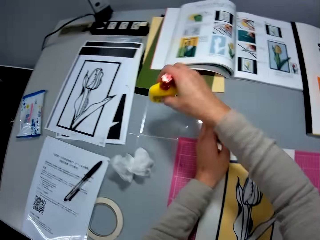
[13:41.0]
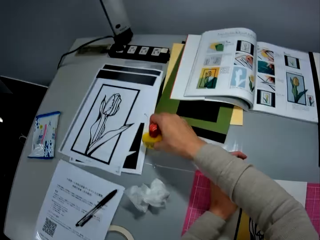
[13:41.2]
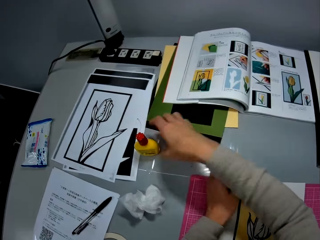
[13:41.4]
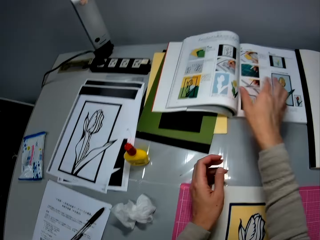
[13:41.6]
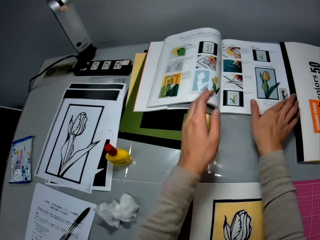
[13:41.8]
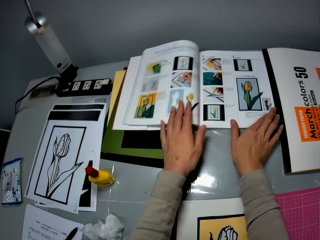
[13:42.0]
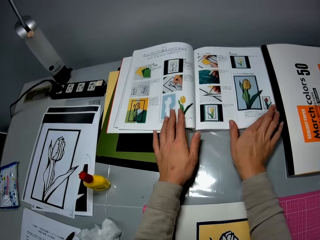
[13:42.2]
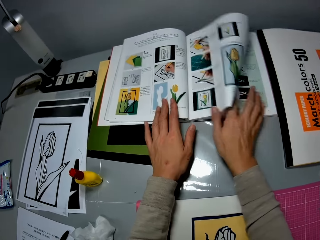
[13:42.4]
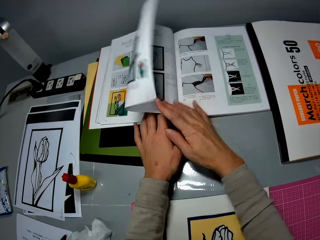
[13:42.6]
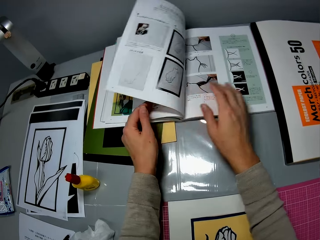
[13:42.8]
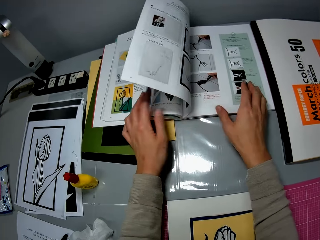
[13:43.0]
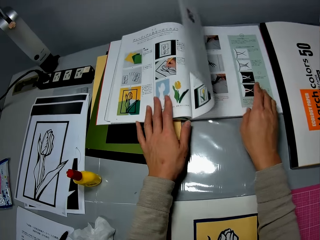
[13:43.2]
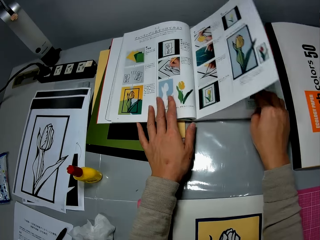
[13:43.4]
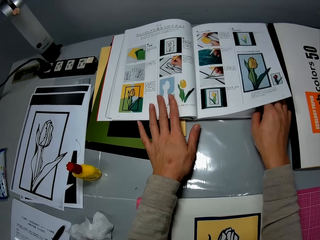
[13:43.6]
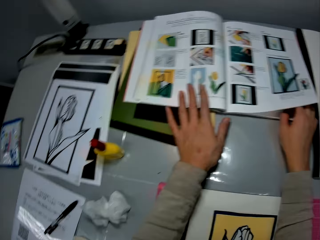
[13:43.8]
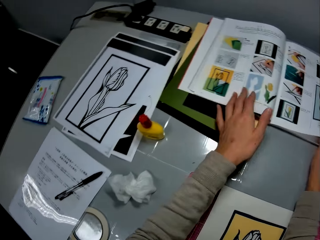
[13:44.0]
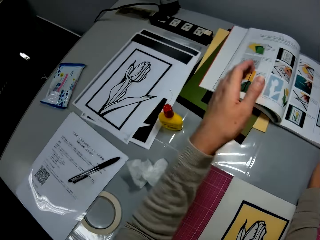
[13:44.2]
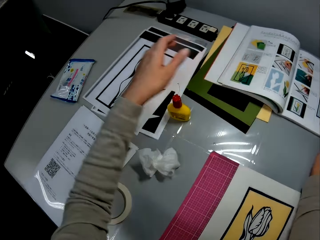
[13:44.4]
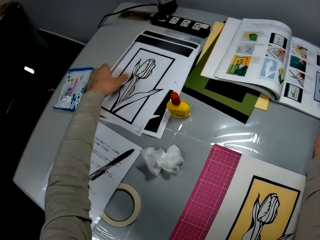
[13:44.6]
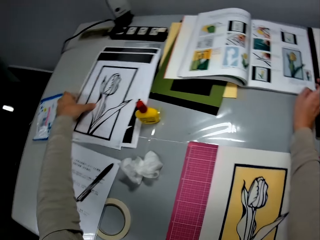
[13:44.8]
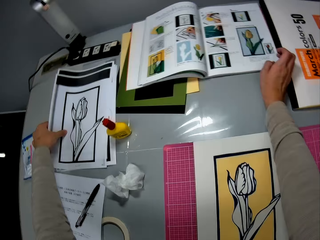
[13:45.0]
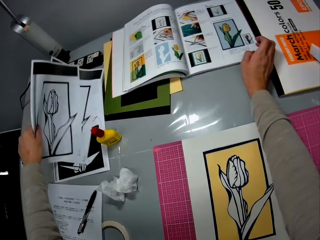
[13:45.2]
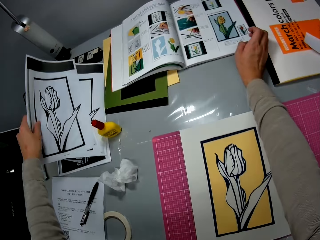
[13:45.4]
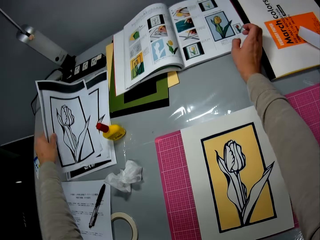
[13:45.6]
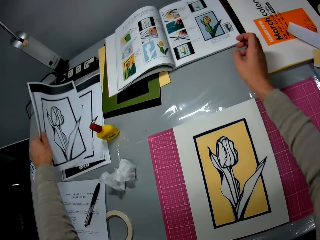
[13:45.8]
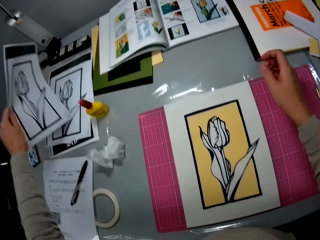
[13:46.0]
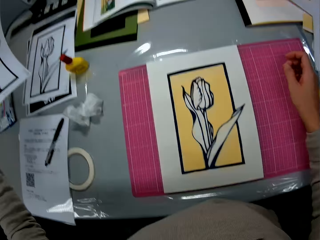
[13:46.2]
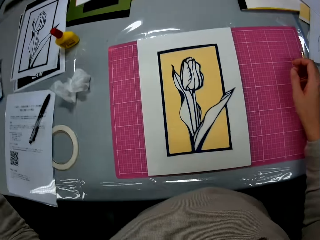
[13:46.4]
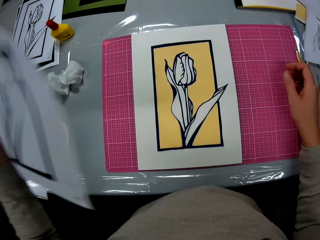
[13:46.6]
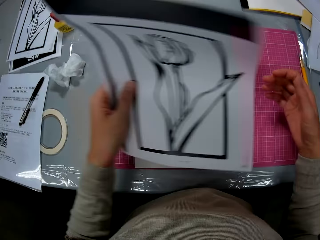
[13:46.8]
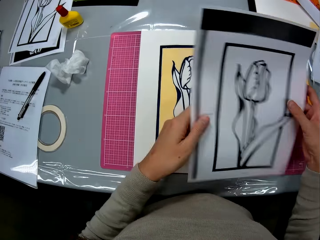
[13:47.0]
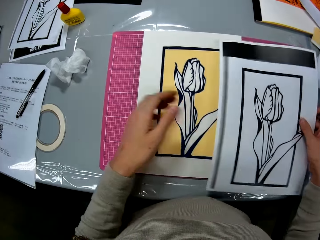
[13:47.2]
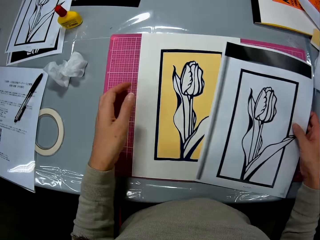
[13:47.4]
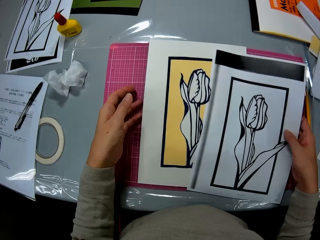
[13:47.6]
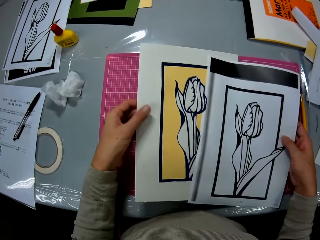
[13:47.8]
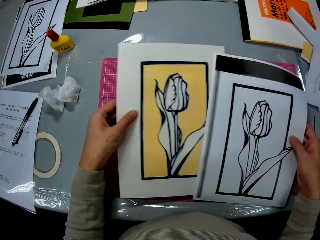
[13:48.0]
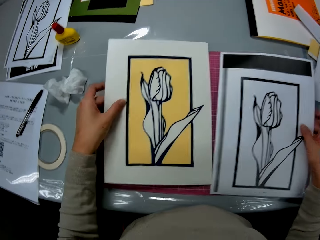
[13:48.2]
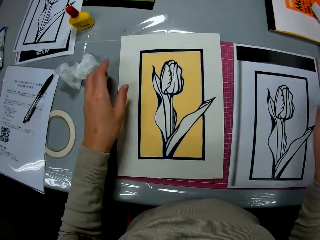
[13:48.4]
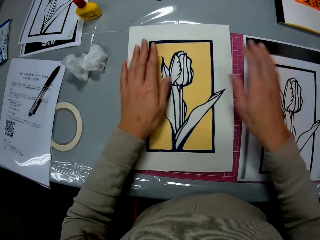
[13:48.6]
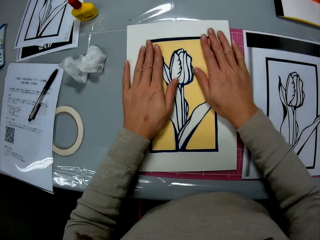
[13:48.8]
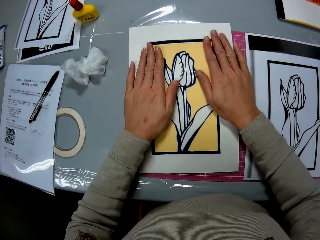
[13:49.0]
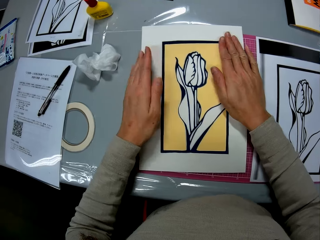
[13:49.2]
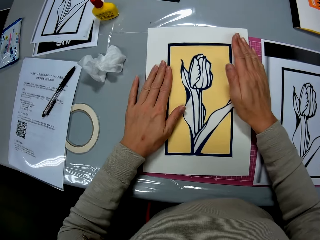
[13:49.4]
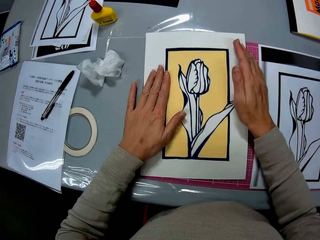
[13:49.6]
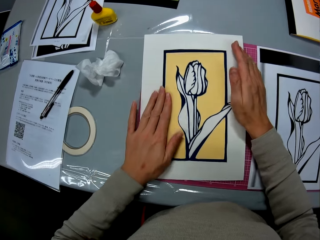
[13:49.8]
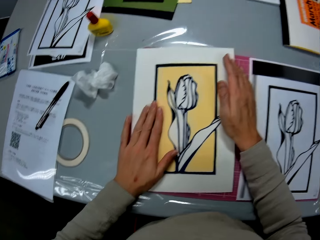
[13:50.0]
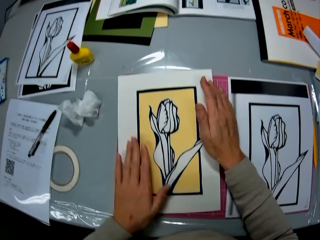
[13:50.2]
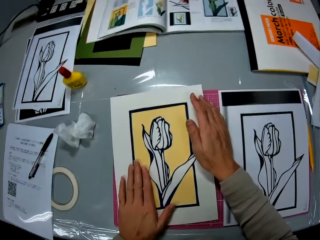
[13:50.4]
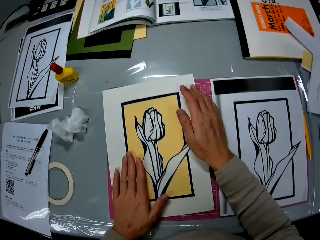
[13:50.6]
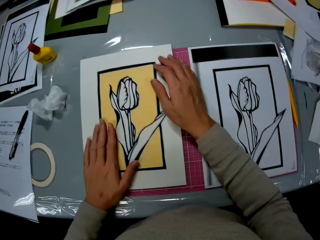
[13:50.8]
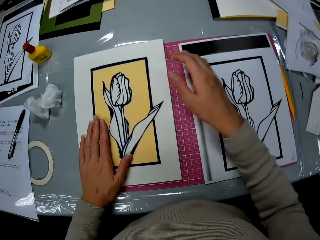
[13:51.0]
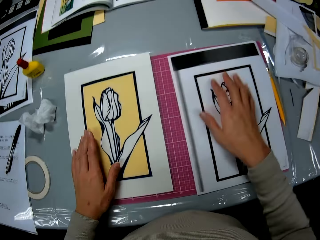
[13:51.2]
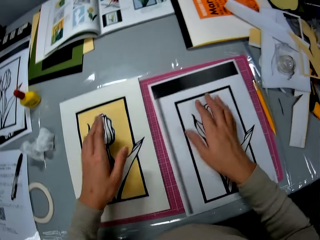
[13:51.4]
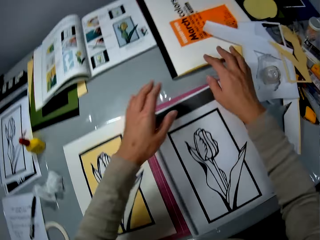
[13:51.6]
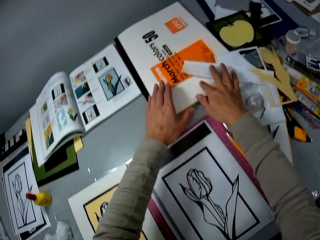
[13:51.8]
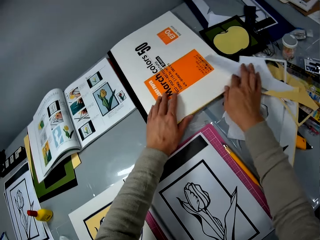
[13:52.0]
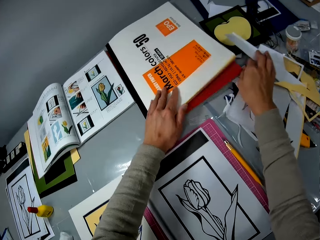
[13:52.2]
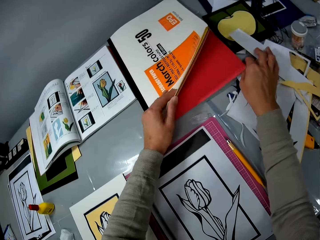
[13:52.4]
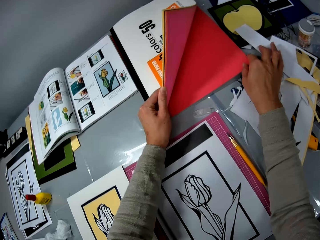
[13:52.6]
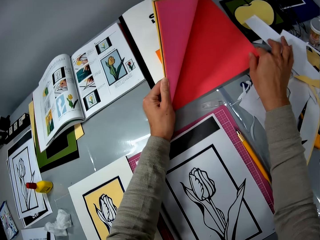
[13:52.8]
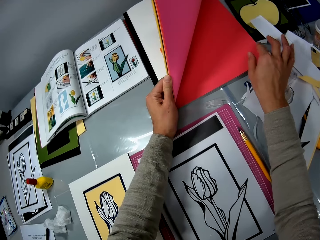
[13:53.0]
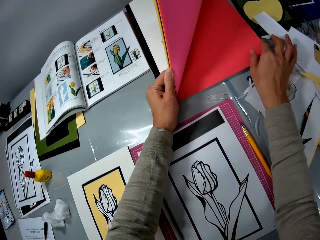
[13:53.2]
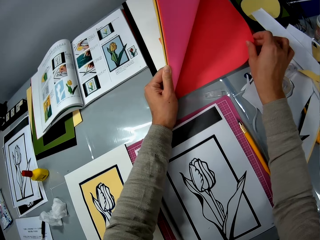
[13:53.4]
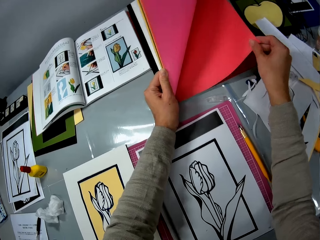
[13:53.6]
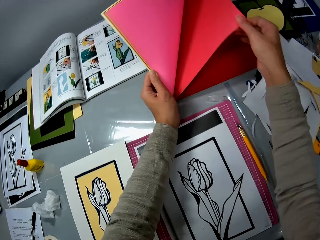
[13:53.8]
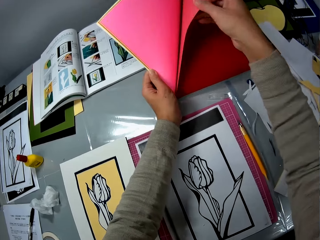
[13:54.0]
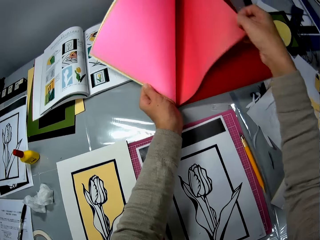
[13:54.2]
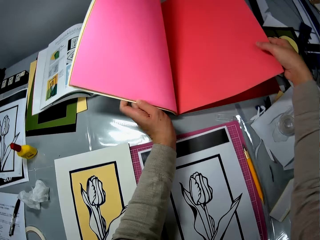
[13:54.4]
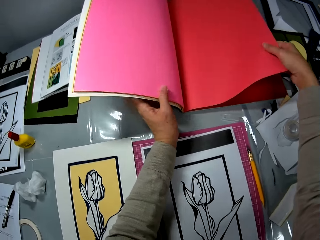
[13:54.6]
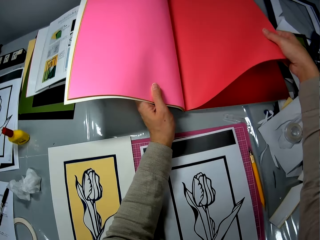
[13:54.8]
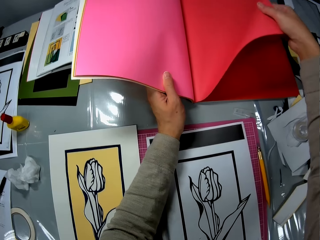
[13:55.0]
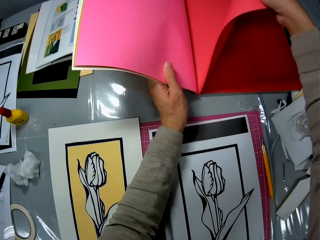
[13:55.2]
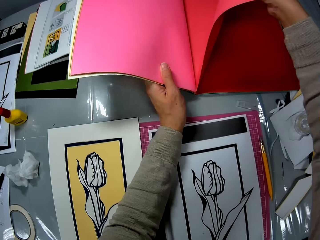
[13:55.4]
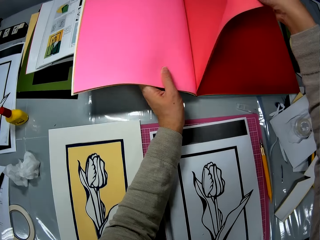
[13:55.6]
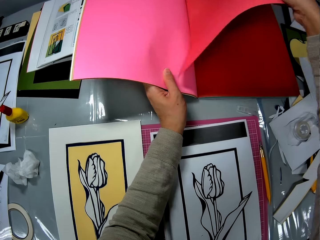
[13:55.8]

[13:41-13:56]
The camera wearer flips the pages of the textbook on the table. She picks a printed paper on the left side of the table with her left hand. She picks up a flower printed cardboard sheet on the table with her left hand. She passes the flower printed cardboard sheet to her right hand. She puts the flower printed cardboard sheet in her right hand on the cutting mat. She adjusts the papercraft on the cutting mat with her left hand. She opens a paper color book on the table with her left hand. She tears out a colored sheet of paper from the paper color book with her right hand.

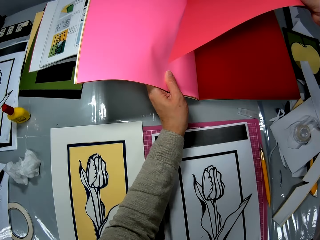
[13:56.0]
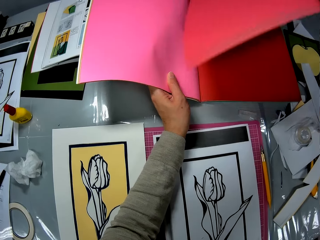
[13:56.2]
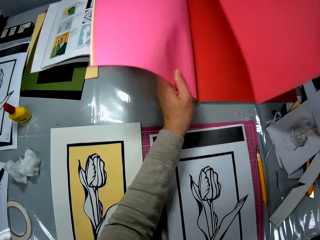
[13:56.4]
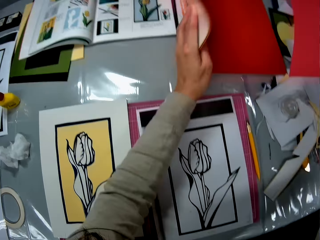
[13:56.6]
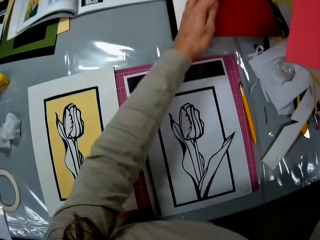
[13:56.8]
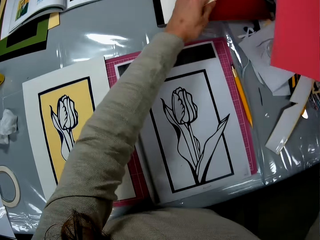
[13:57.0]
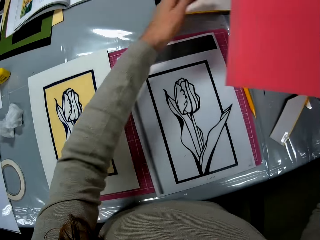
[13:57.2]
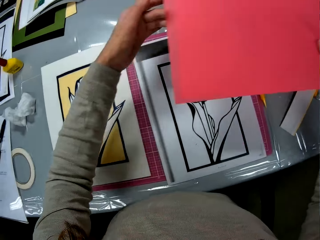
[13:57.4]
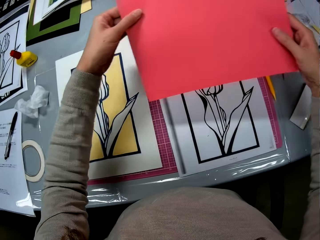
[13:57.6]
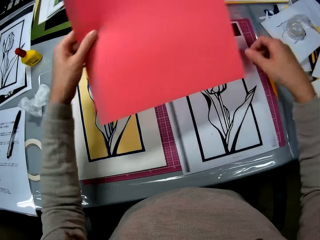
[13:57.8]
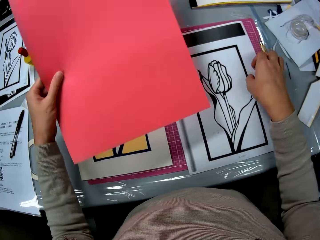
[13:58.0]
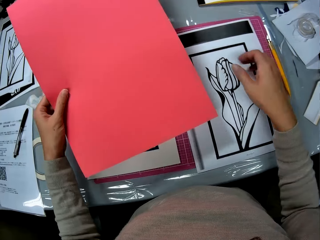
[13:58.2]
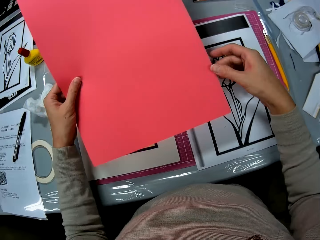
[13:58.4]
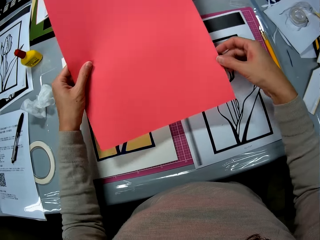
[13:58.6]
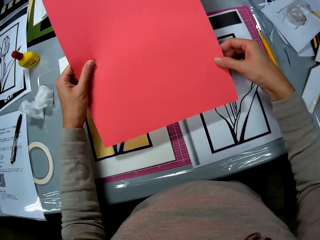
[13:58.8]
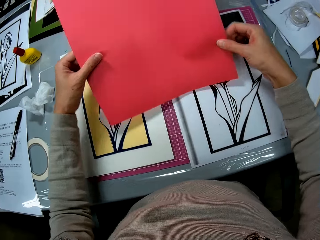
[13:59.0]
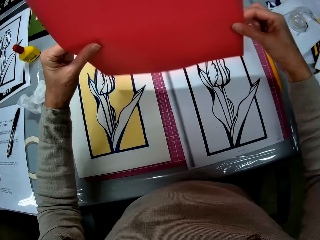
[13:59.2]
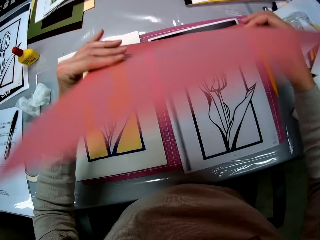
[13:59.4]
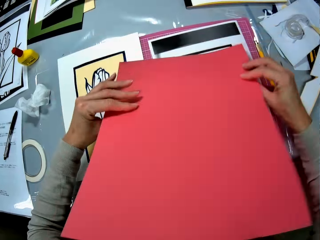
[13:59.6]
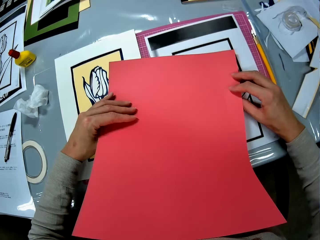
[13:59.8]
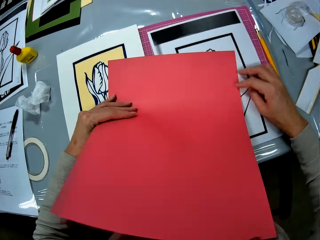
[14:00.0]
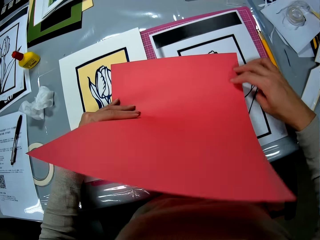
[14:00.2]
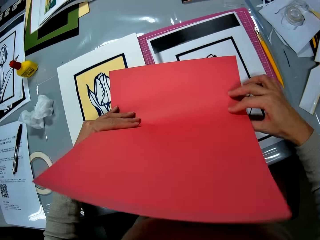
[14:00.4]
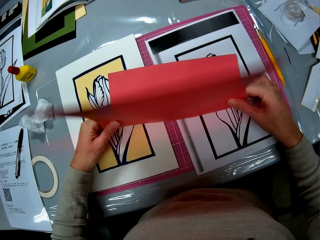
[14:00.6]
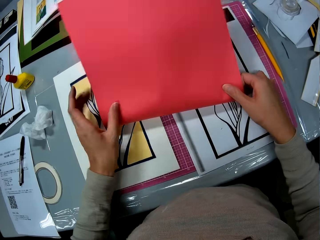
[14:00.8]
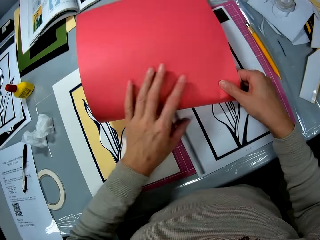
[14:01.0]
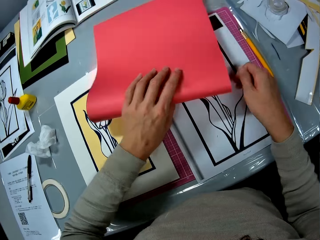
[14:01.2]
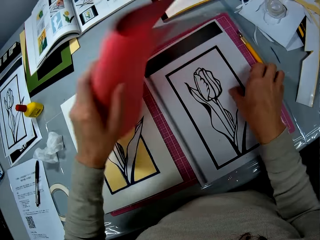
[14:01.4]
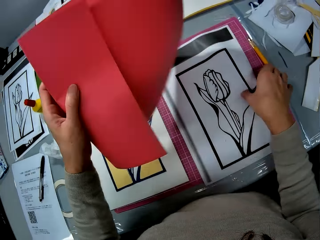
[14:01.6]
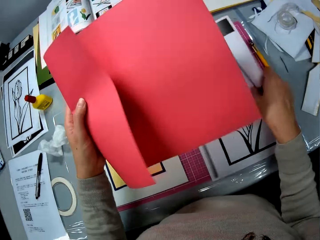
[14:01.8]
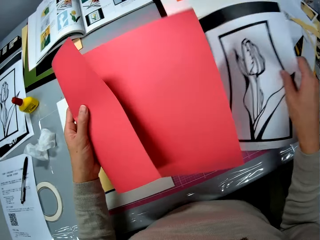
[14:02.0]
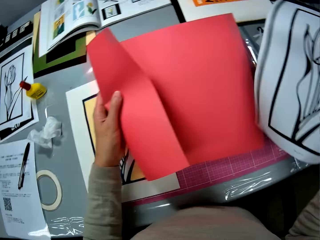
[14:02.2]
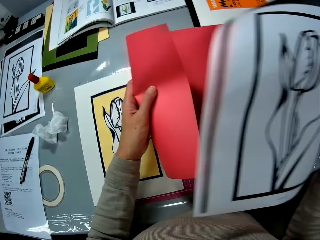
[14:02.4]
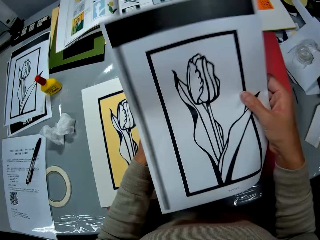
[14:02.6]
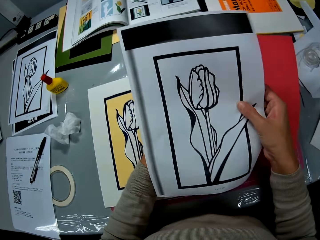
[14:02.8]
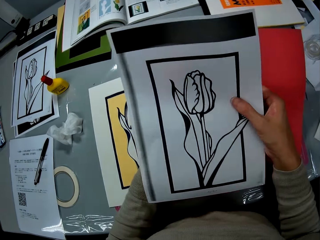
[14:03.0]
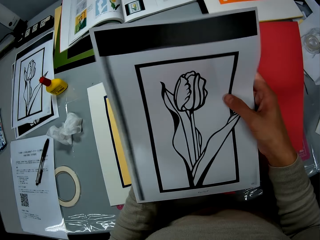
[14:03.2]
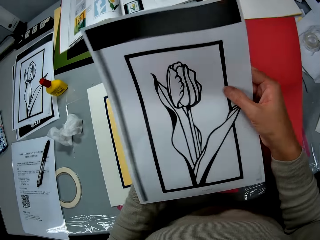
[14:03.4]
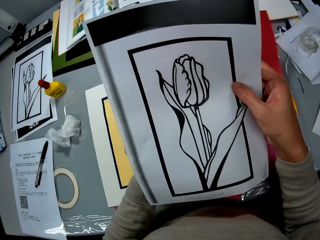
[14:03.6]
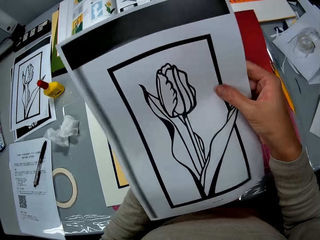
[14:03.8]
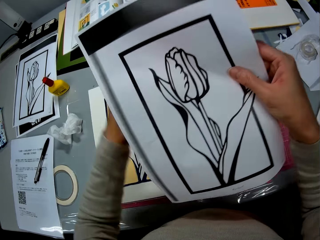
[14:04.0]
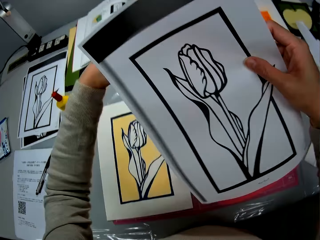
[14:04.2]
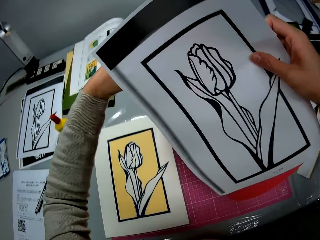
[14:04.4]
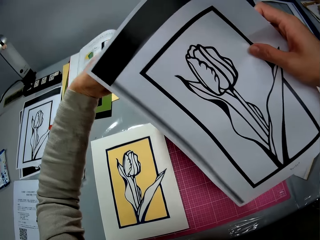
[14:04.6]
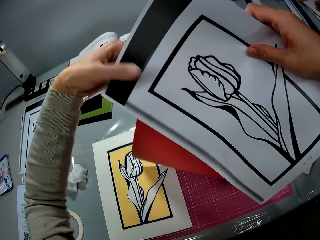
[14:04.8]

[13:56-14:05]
The camera wearer closes the paper color book with her left hand. She passes the colored paper sheet or manila paper to her left hand. She holds the colored sheet of paper in both hands. She folds the colored sheet of paper in her hands on the cutting mat. She turns the manila paper. She picks up the flower printed cardboard sheet on the cutting mat with her right hand. She laps the flower printed cardboard sheet in her right hand over the colored sheet of paper in her left hand.
